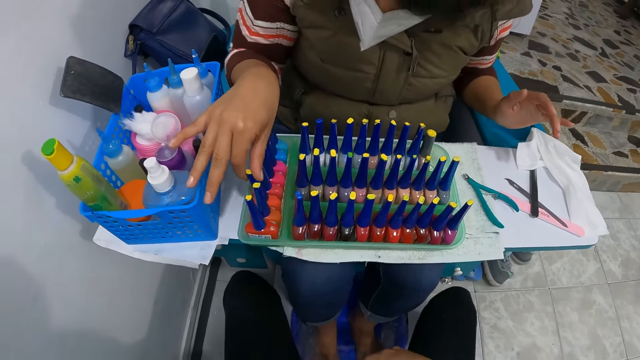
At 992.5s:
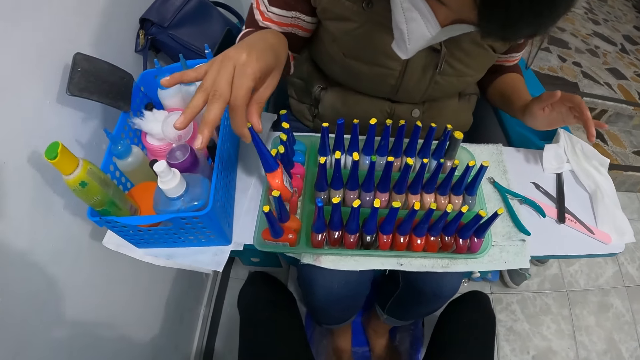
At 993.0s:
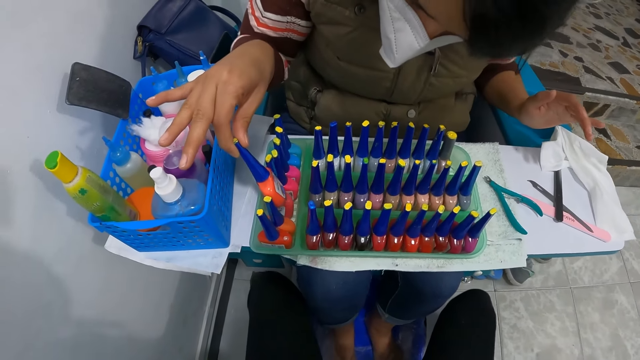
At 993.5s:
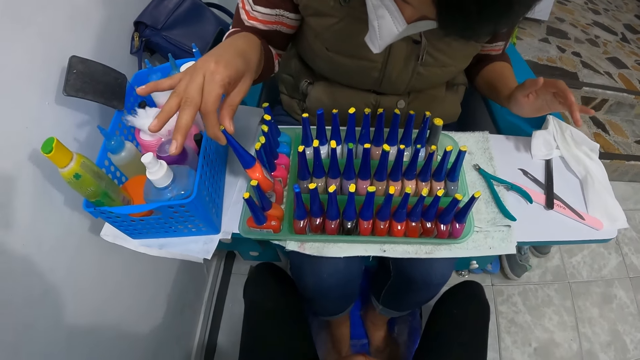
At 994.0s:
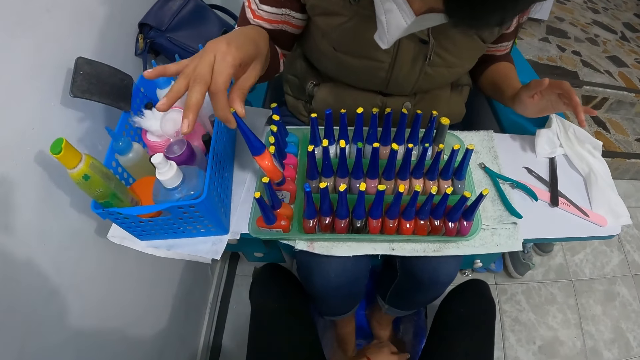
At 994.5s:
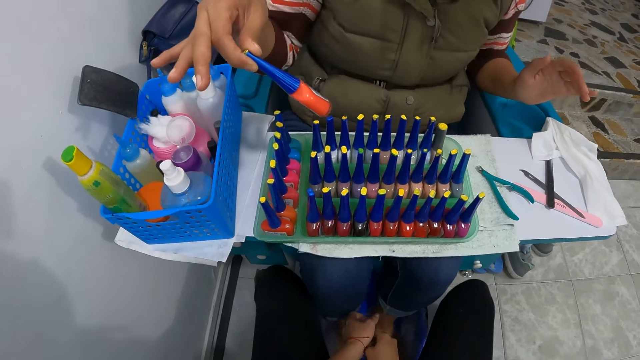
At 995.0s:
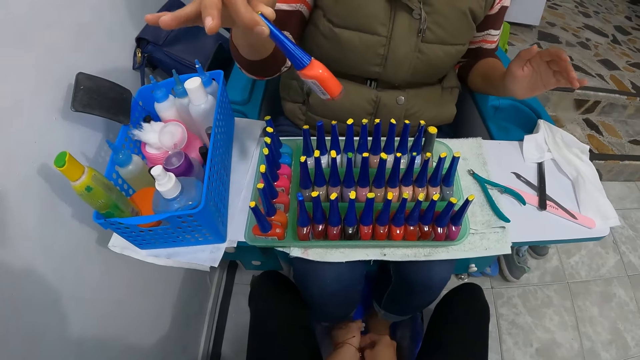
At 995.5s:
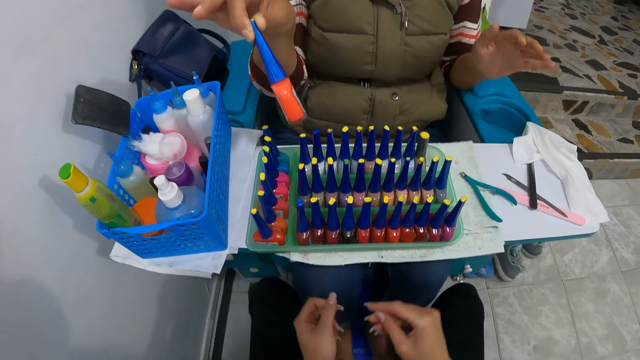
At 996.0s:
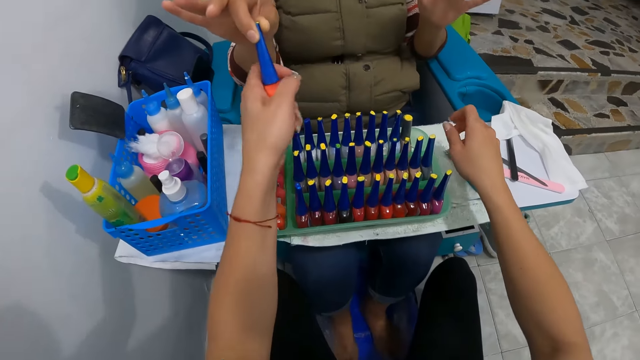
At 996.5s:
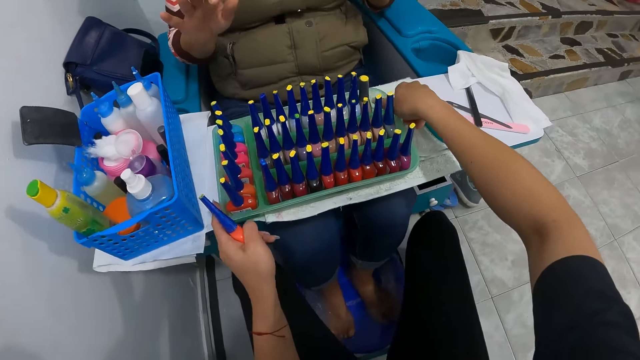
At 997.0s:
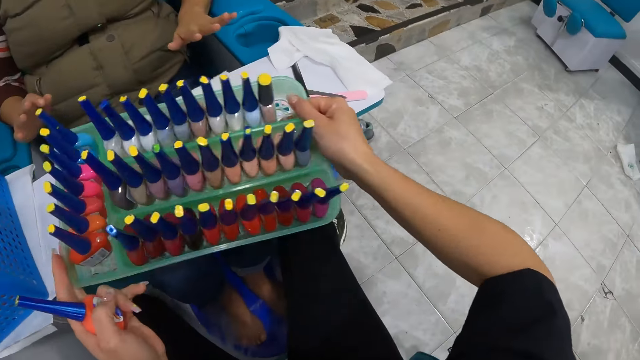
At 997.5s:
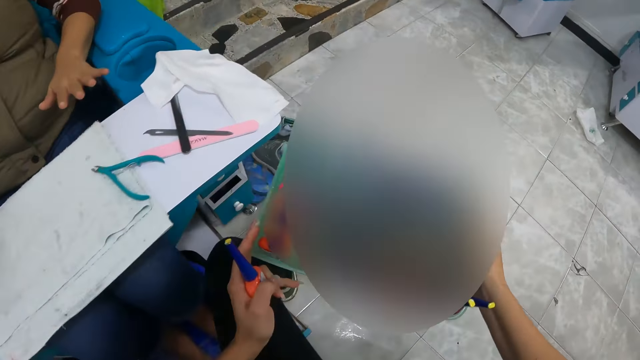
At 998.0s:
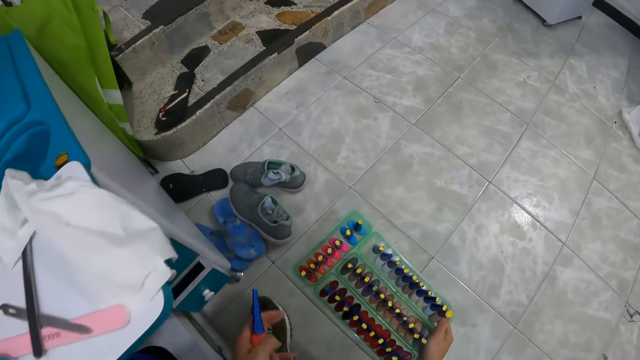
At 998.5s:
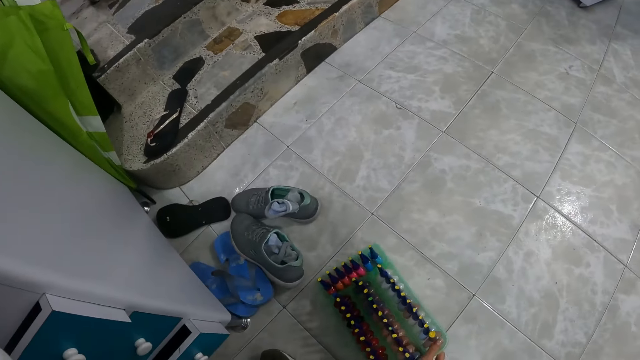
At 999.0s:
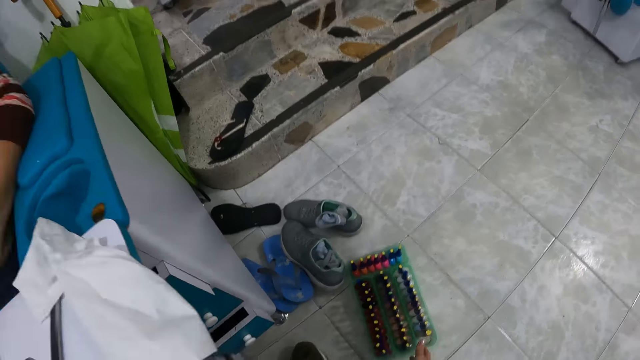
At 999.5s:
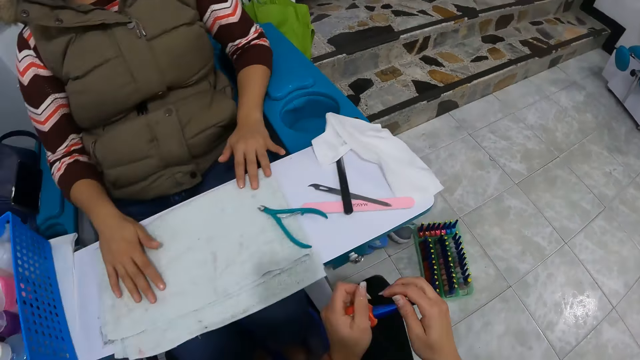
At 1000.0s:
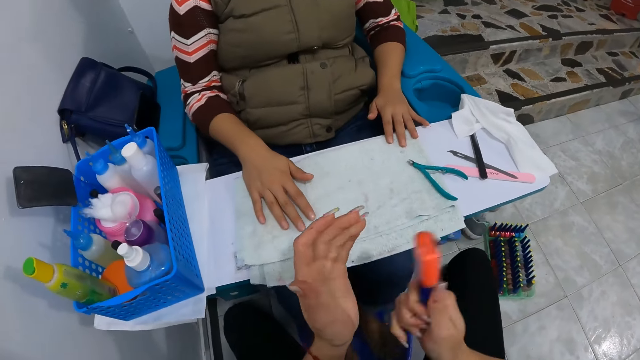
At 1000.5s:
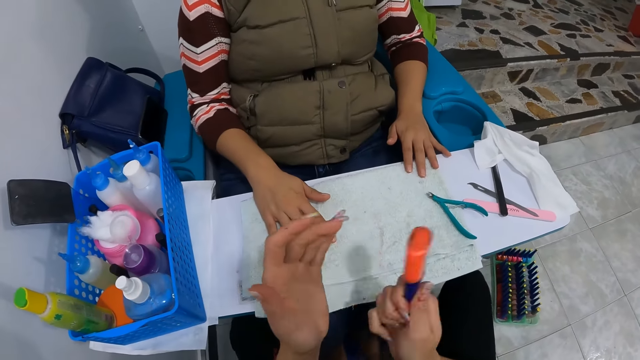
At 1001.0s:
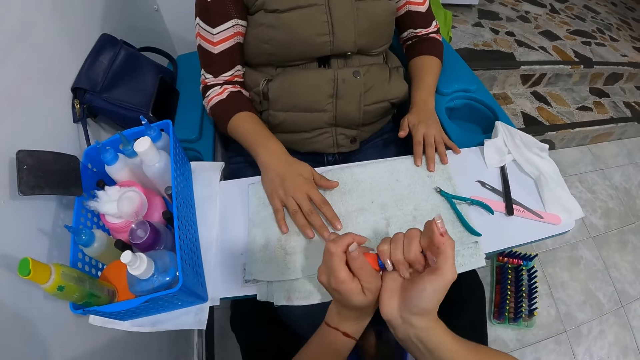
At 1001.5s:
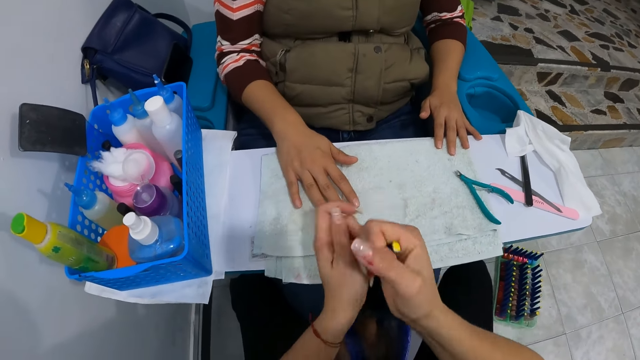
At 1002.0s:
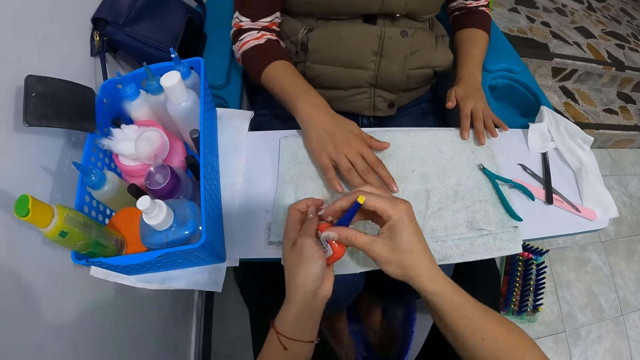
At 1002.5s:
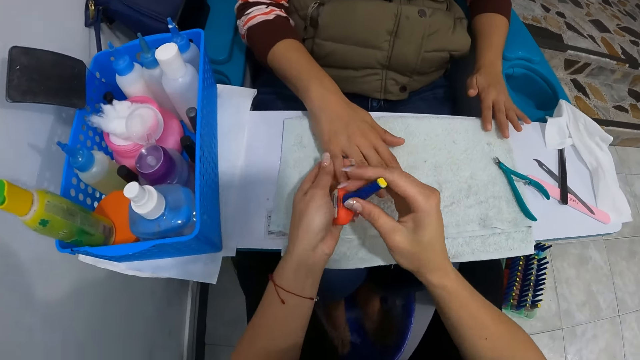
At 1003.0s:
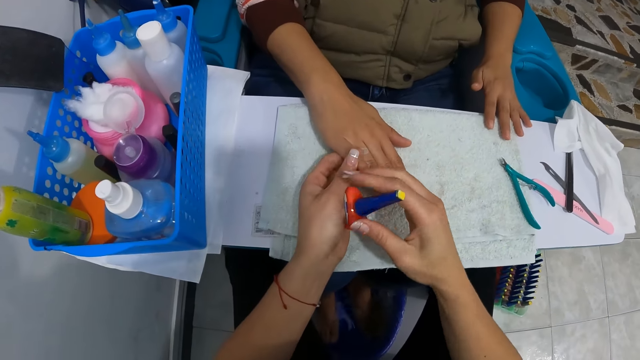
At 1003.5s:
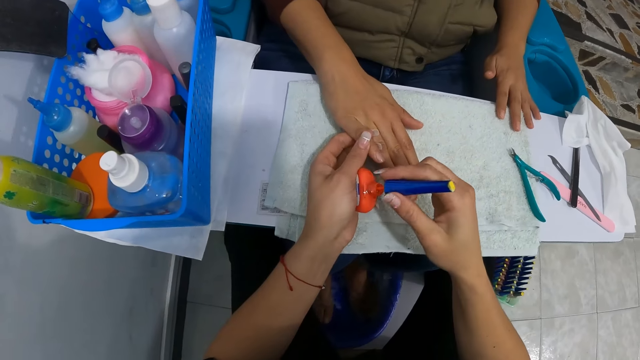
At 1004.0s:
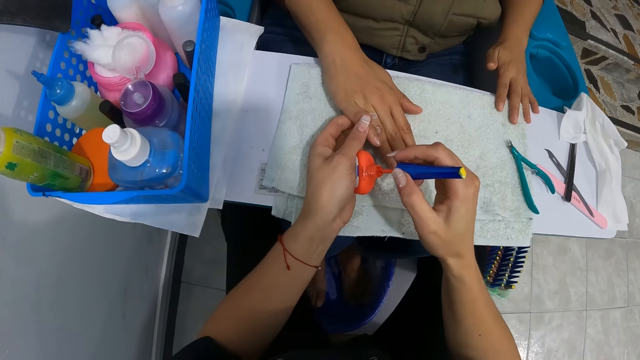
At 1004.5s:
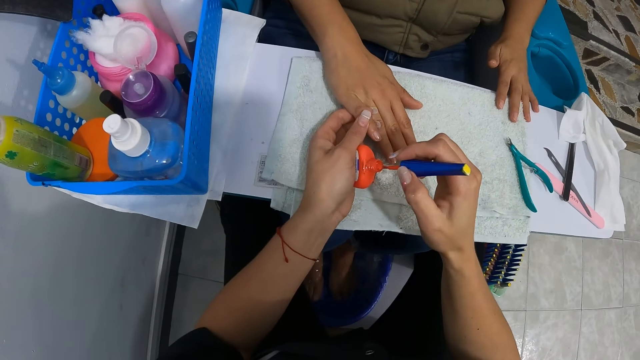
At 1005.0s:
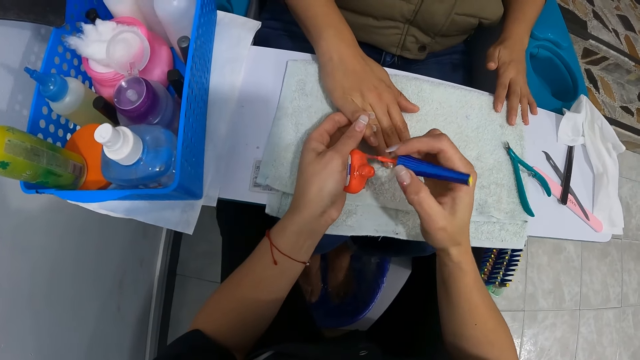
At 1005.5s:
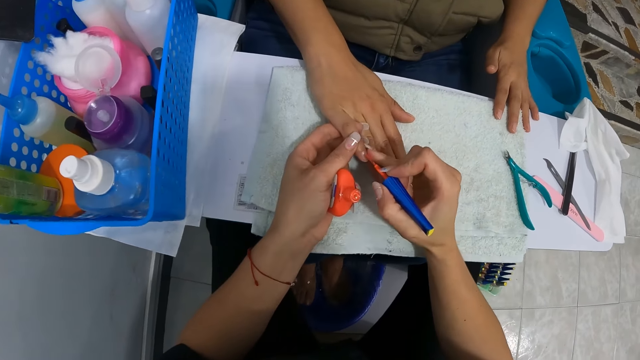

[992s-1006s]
The woman picks up a bottle of nail polish from the basket with her right hand. The camera wearer takes the bottle of nail polish from the woman's right hand with her left hand. She picks up the basket from the table with both hands. She lifts her left hand from the basket. She drops the basket on the floor with her right hand. She hits the nail polish on her left hand with her right hand. She shakes the nail polish. She opens the nail polish with both hands. She holds the bottle of nail polish with her left hand. She holds a finger on the right hand of the woman with her left hand. She applies nail polish on the woman's right hand nail. She picks up the nail polish brush from the bottle of nail polish with her right hand.

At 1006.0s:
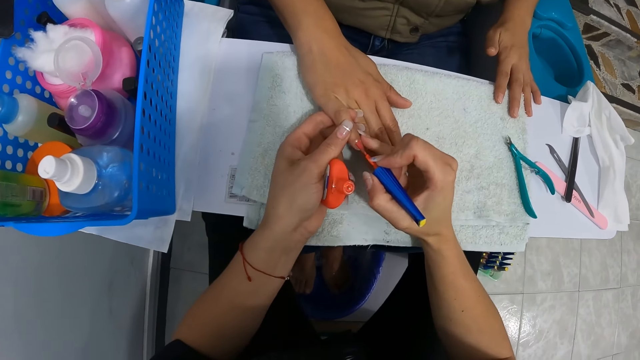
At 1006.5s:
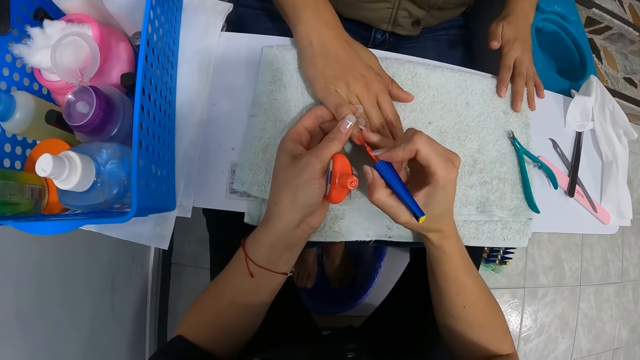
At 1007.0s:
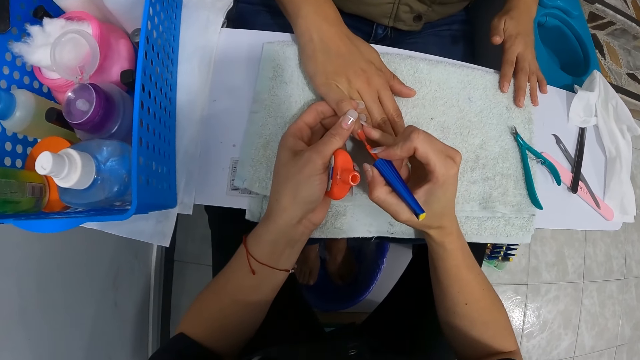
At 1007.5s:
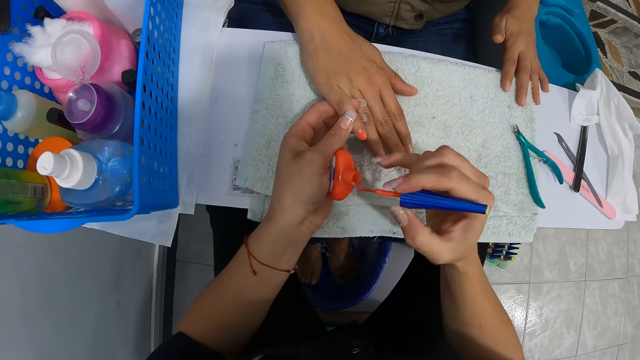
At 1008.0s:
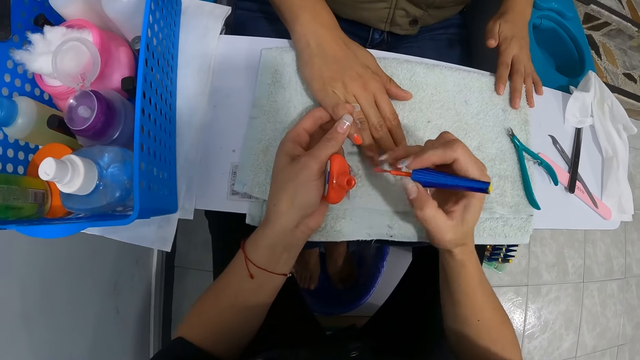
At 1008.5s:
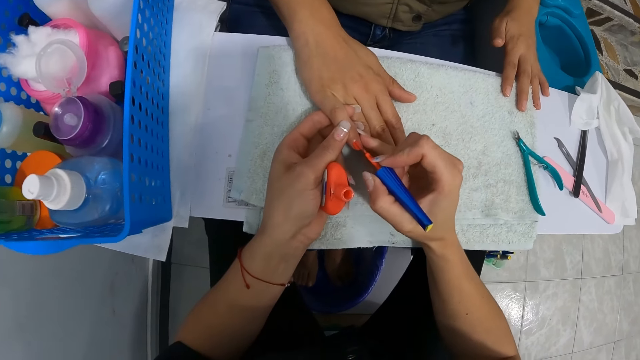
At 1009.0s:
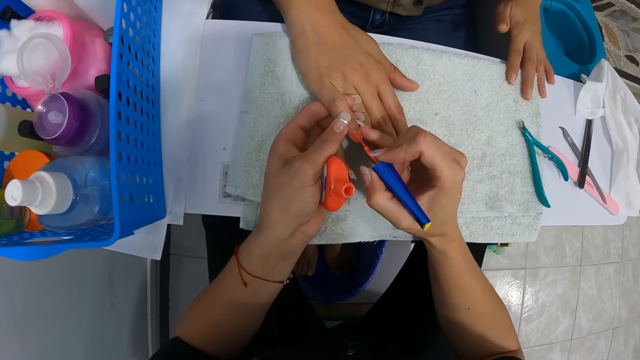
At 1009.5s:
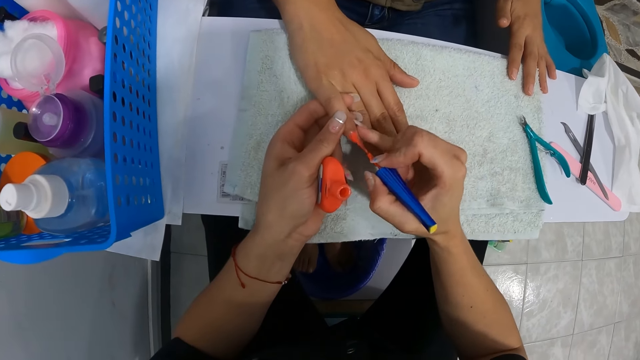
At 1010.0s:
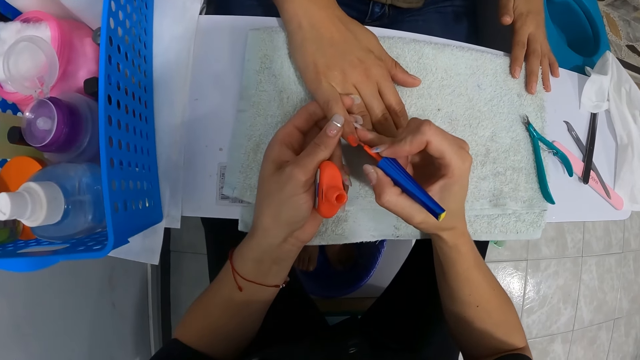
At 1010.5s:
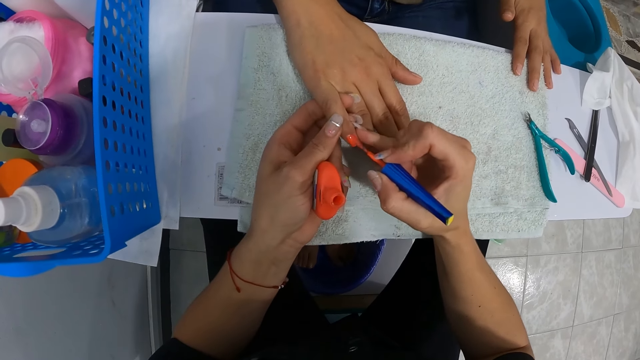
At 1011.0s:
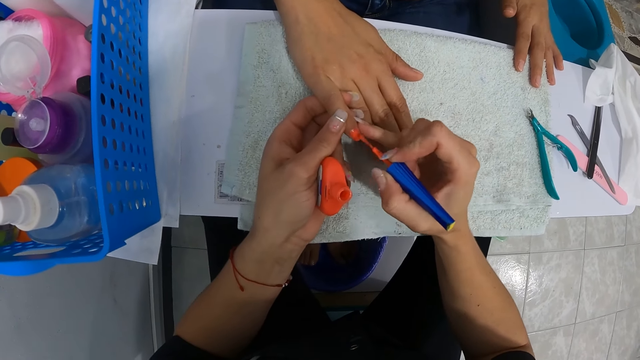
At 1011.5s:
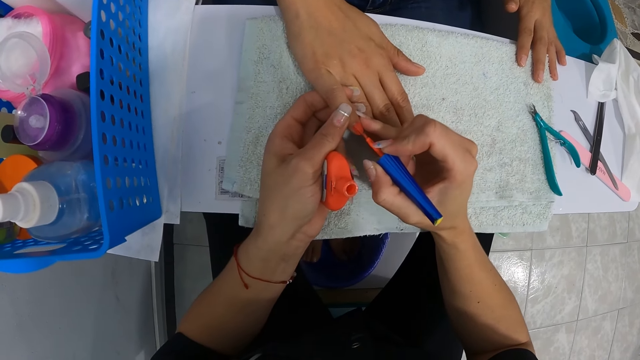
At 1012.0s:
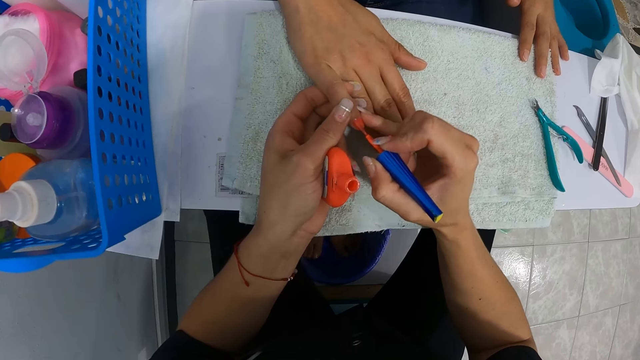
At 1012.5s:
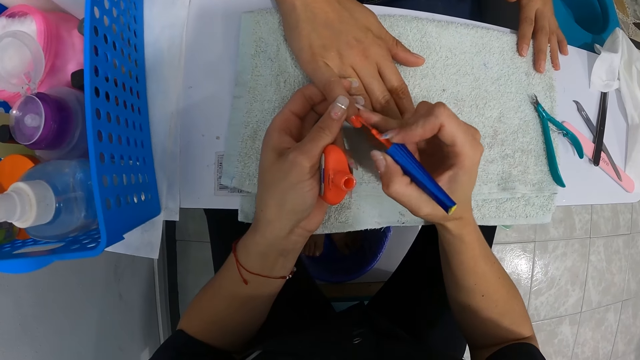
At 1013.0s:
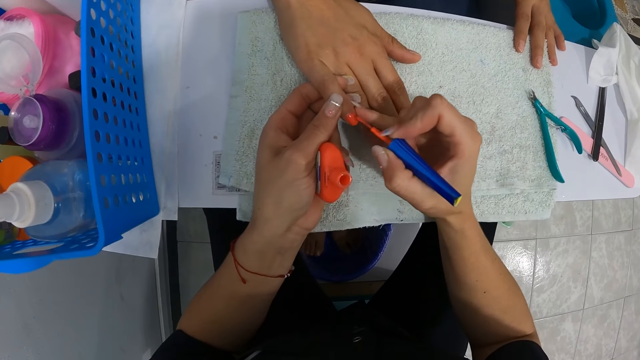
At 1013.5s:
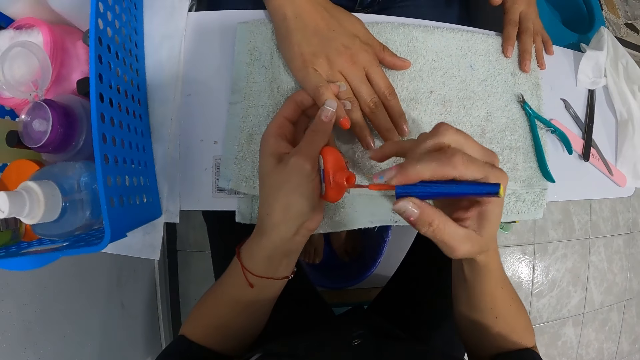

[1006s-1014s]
The camera wearer paints the finger with the nail polish brush with her right hand. She dips the nail polish brush into the bottle of nail polish with her right hand. She paints the finger with the nail polish brush with her right hand.
